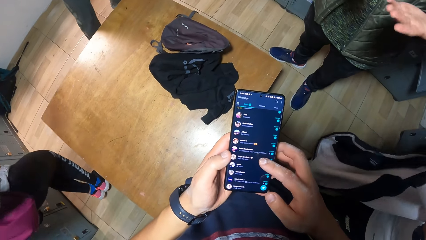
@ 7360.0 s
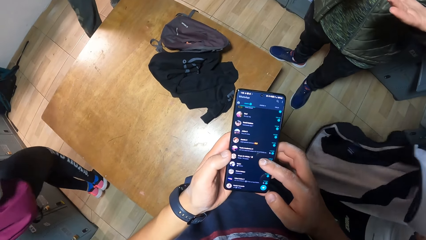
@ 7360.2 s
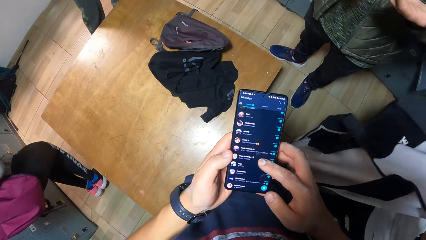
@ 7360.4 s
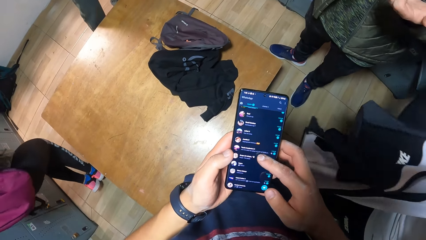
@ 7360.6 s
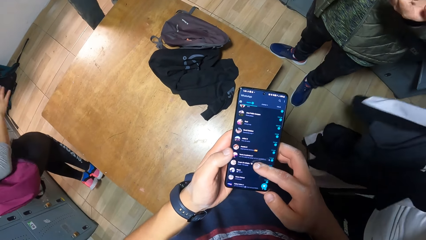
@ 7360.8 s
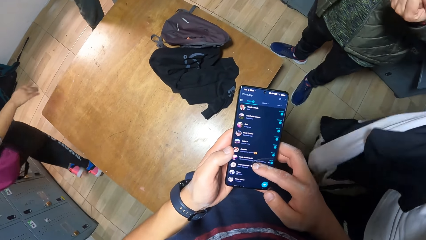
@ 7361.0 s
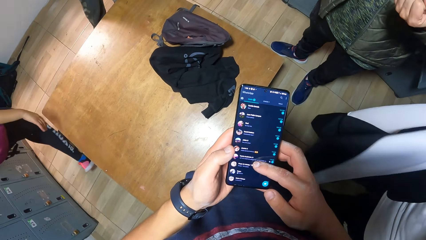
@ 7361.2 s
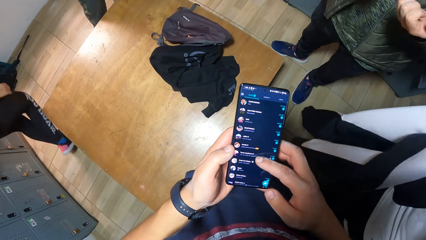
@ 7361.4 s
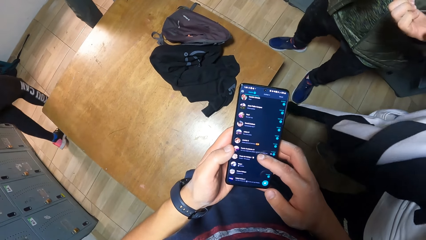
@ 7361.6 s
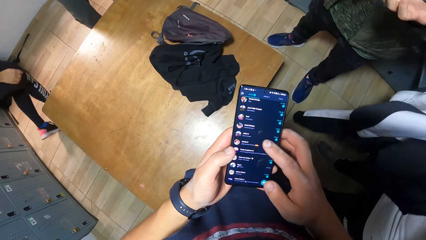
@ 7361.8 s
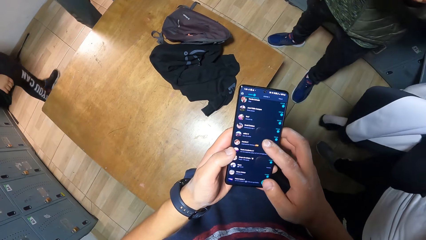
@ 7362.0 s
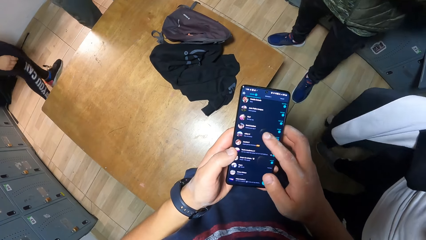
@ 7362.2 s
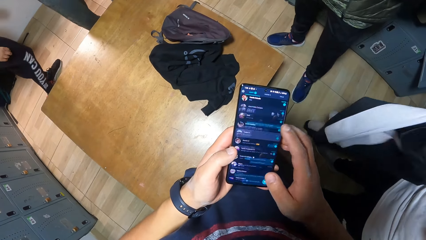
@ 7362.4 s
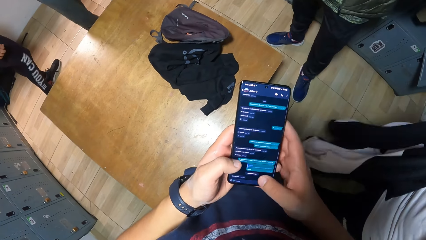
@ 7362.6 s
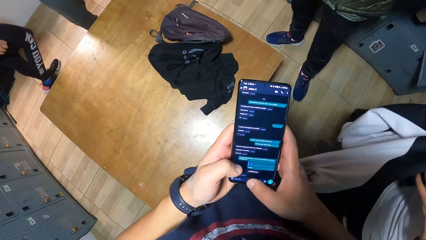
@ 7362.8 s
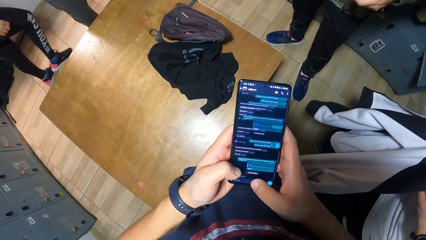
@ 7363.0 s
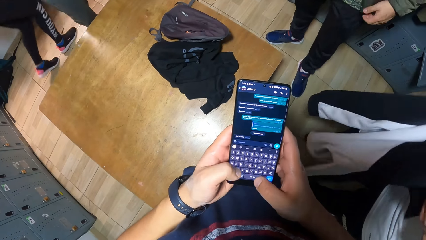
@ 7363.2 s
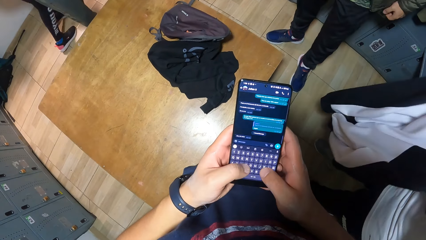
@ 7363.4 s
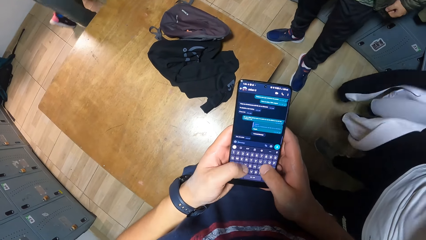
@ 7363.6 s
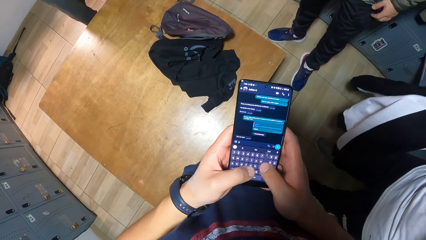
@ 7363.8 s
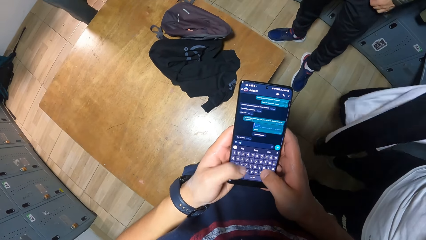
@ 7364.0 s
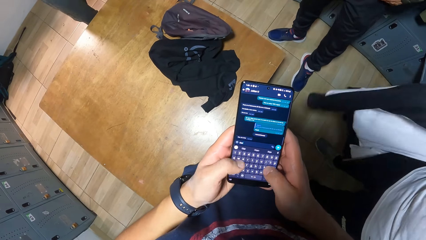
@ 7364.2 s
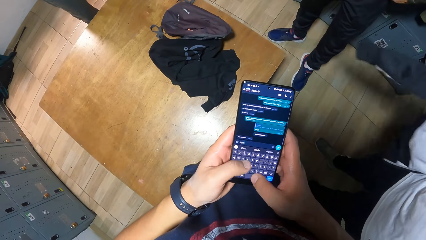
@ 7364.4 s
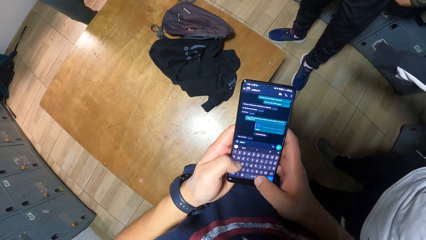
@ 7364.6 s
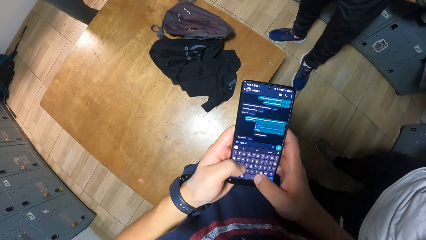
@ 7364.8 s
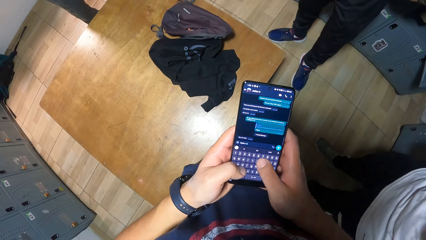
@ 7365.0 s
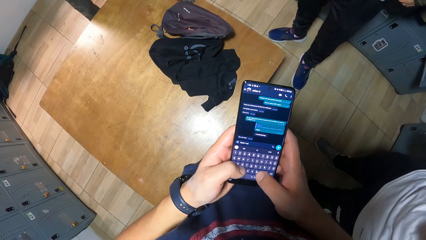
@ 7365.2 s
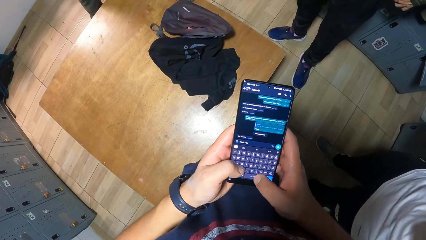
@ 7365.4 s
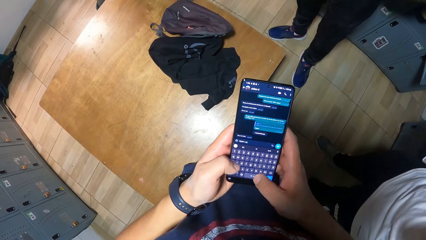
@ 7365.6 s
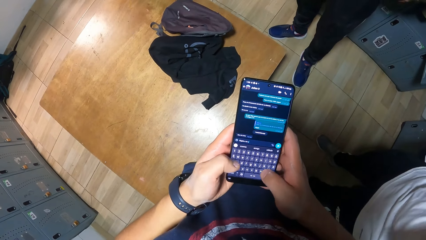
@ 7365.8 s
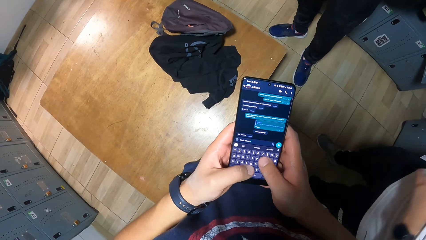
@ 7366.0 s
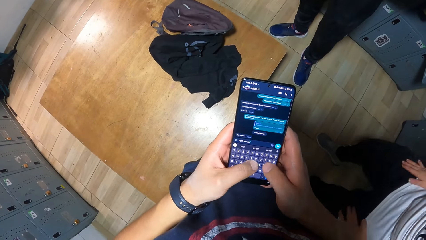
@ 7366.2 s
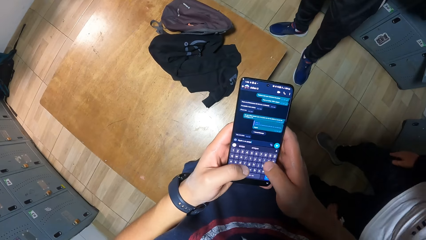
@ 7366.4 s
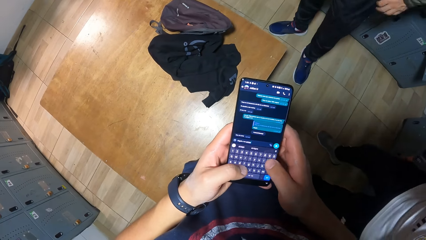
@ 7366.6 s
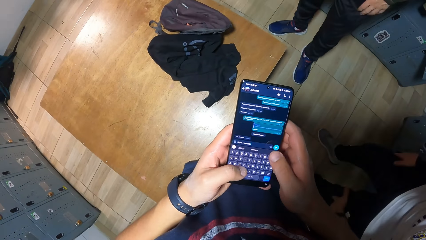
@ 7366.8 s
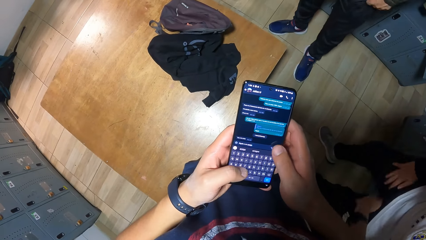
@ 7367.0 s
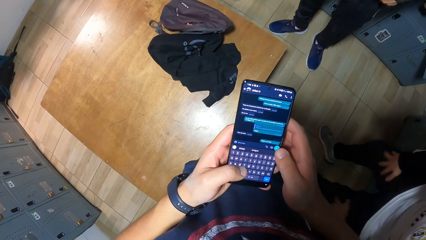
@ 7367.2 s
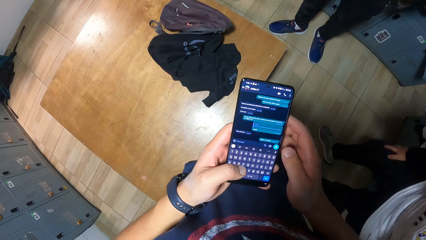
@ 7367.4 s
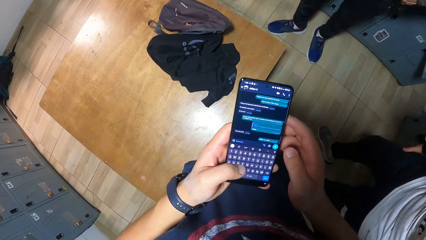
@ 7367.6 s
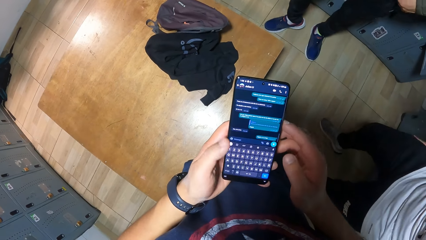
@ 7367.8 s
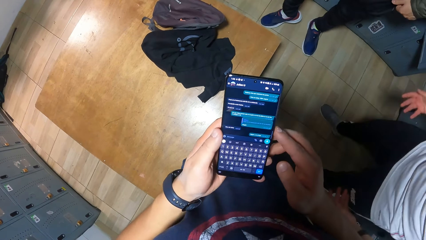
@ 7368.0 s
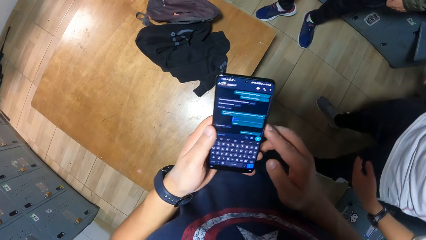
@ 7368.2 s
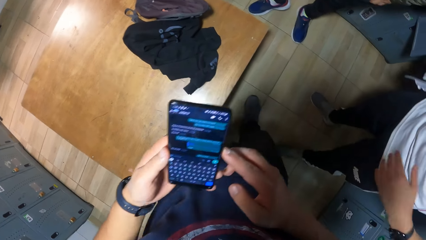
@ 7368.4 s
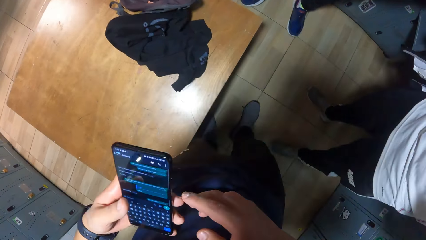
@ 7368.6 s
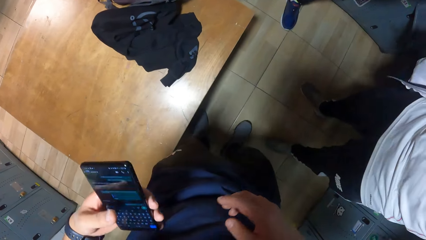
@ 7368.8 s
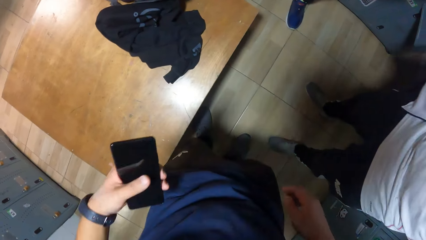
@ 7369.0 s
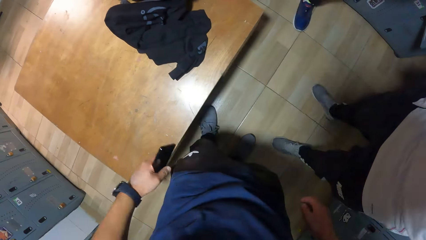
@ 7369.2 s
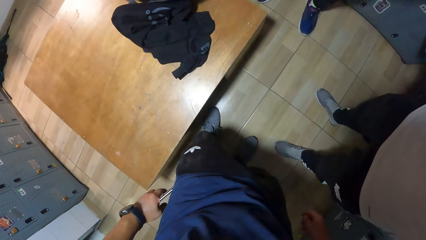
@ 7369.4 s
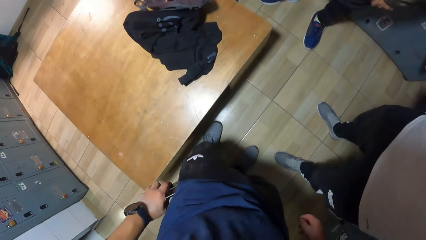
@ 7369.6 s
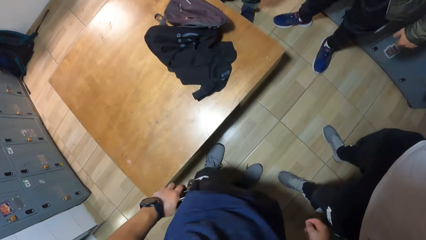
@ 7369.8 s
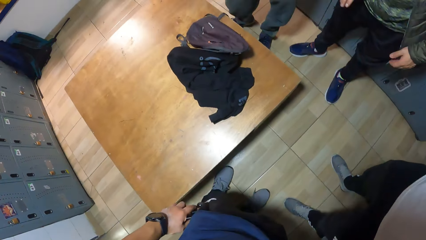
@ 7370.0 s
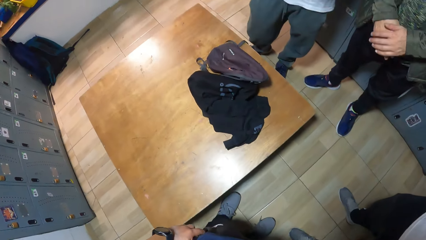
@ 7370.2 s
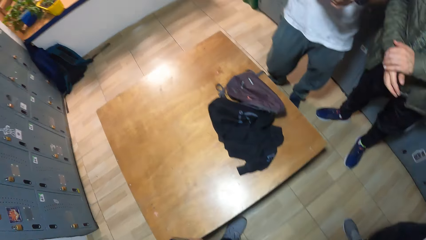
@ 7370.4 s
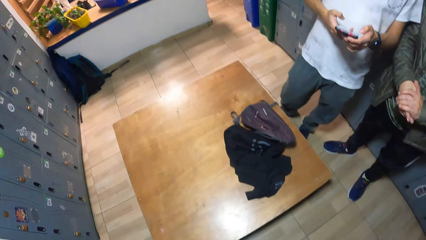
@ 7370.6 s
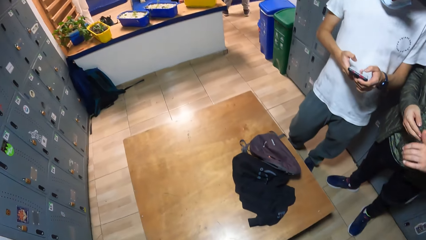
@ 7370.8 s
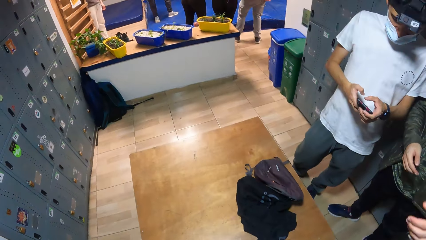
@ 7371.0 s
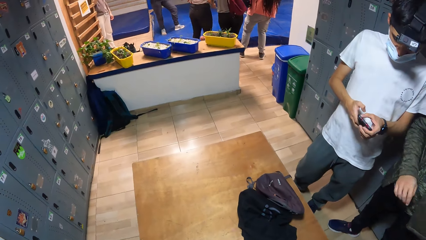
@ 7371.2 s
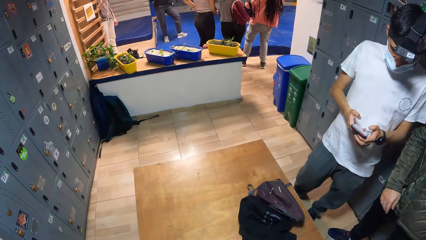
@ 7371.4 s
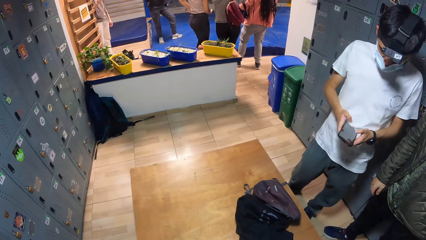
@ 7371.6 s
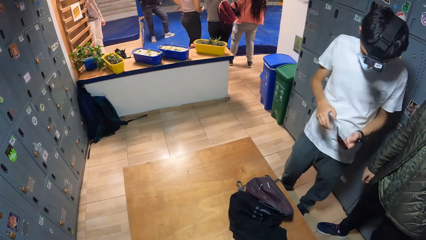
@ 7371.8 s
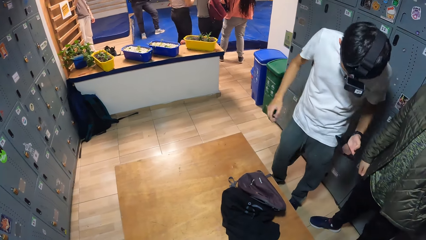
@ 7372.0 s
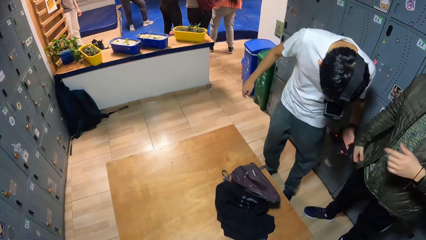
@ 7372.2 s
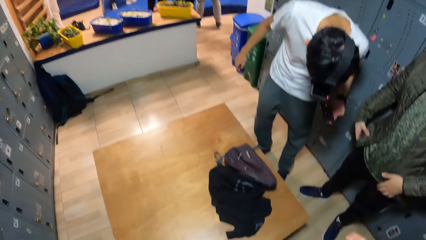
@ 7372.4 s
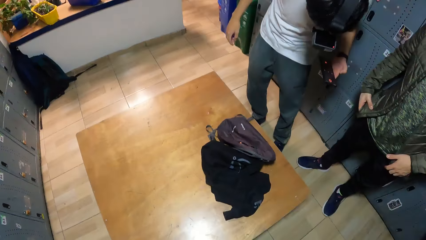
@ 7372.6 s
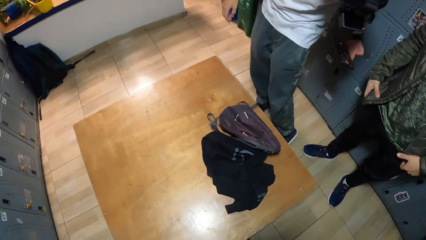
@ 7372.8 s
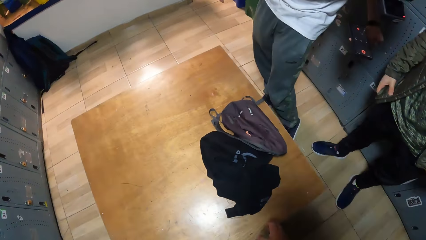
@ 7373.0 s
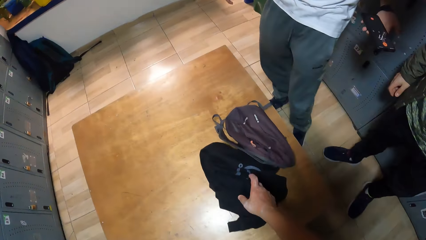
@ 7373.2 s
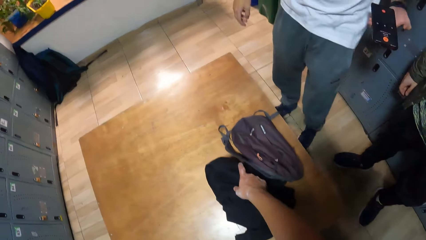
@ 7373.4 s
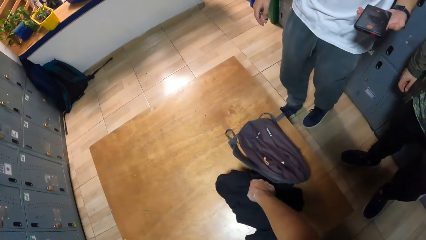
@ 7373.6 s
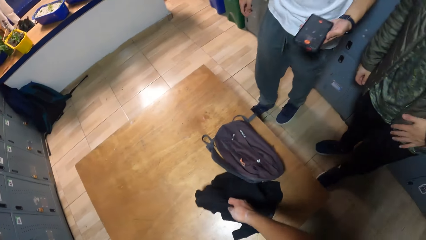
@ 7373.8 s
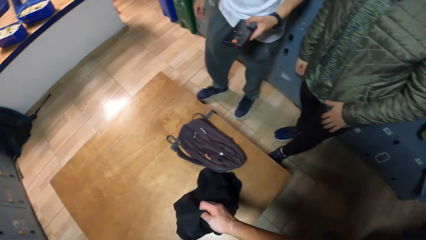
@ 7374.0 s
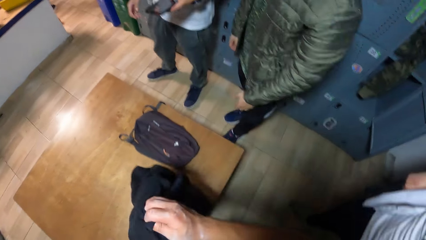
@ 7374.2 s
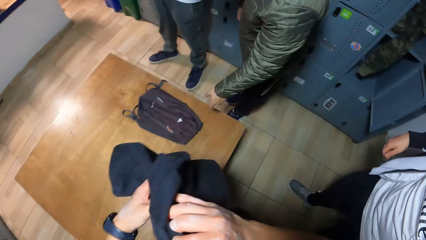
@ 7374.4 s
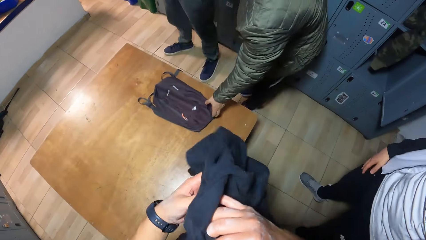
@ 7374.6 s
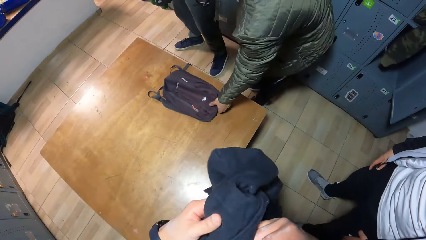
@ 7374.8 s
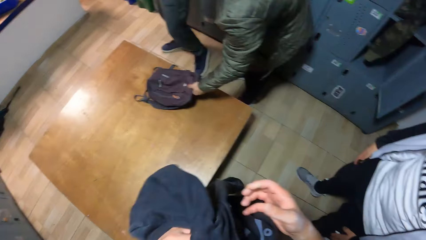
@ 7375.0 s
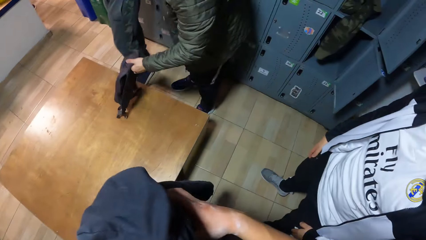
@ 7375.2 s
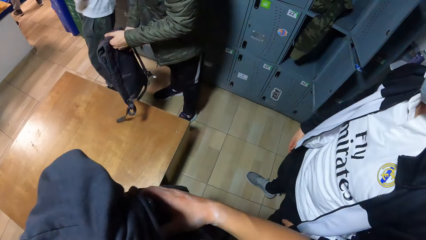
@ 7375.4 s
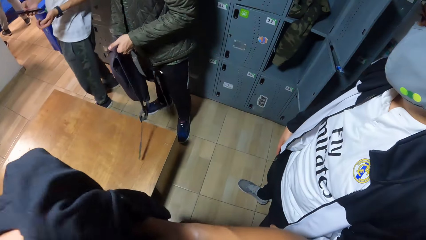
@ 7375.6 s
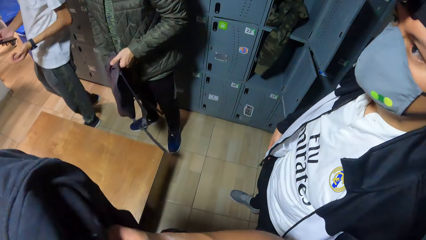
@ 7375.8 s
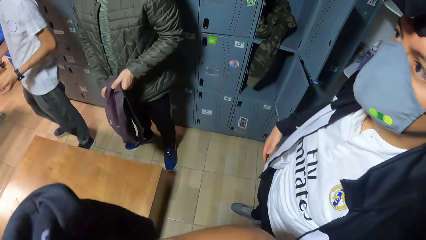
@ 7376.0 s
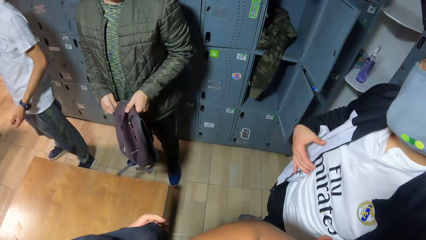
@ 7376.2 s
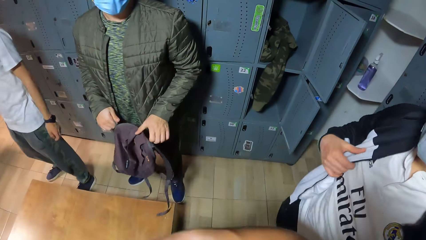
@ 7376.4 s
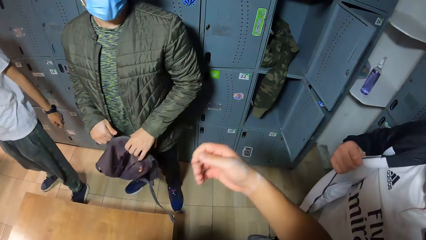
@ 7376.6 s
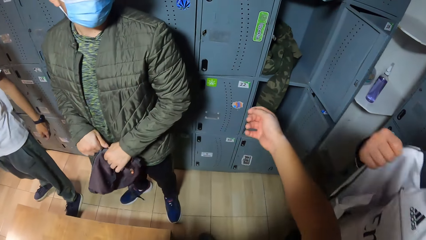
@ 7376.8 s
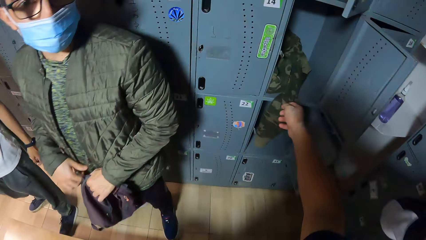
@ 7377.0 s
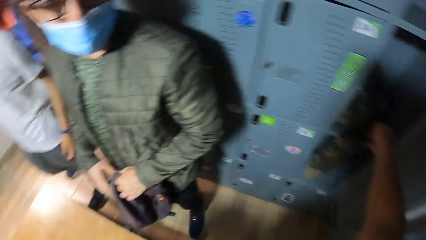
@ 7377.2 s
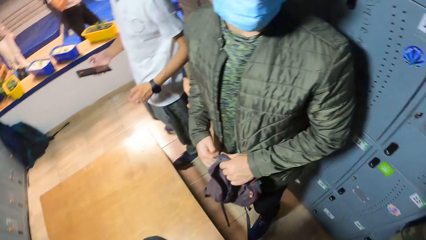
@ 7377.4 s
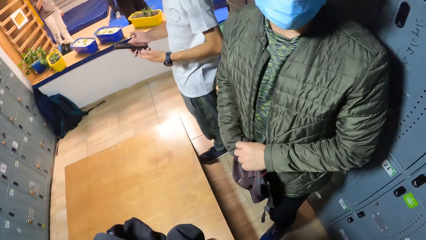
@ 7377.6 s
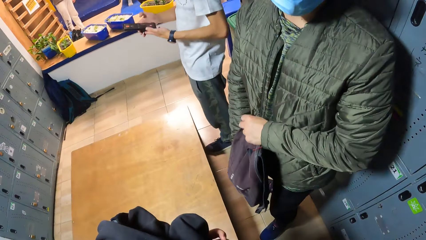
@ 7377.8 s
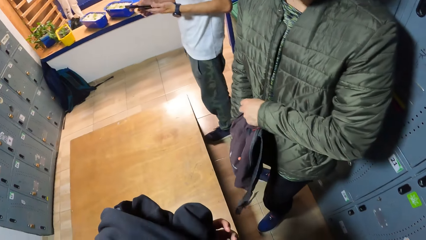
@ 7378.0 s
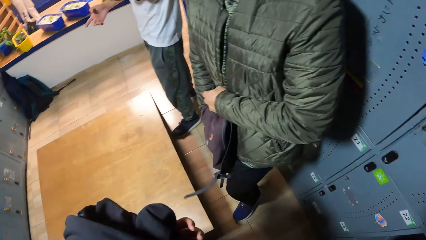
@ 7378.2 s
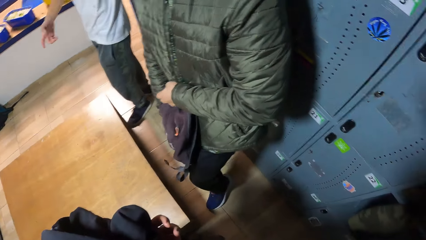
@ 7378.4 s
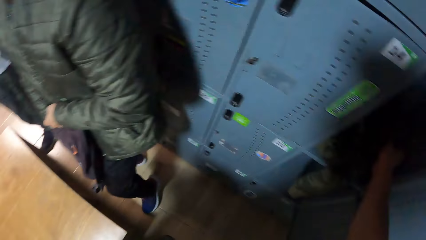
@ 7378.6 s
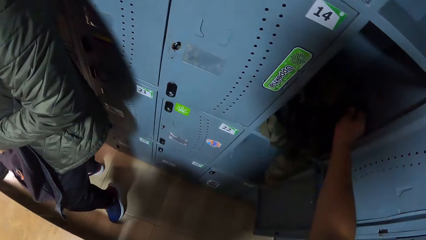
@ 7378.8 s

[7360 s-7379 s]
A man wears the jacket in his hands. The camera wearer stares around the room. He picks up a jacket or cloth on the table with his right hand. He folds the jacket on his left hand with his right hand. Another man picks up the backpack on the table with his left hand. Another man presses a phone in his right hand. The second man opens the backpack with his right hand. The camera wearer stretches his right hand towards the locker. He touches the cloth on the locker. He stares around the room. The second man searches through the backpack in his left hand with his right hand.
